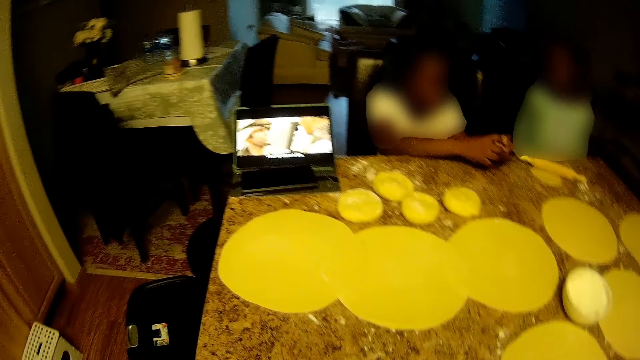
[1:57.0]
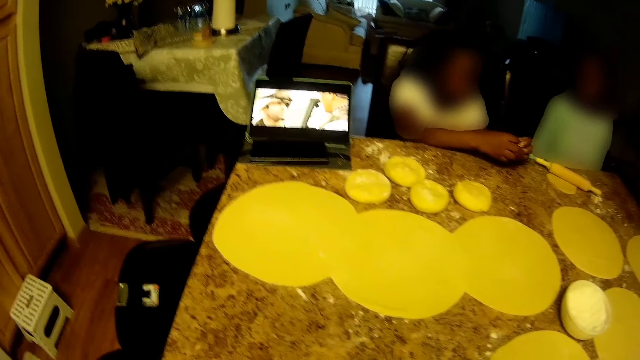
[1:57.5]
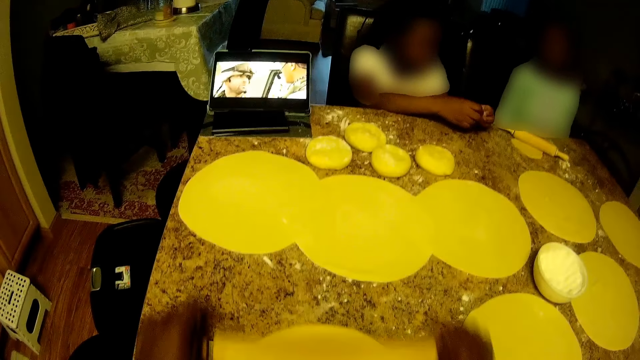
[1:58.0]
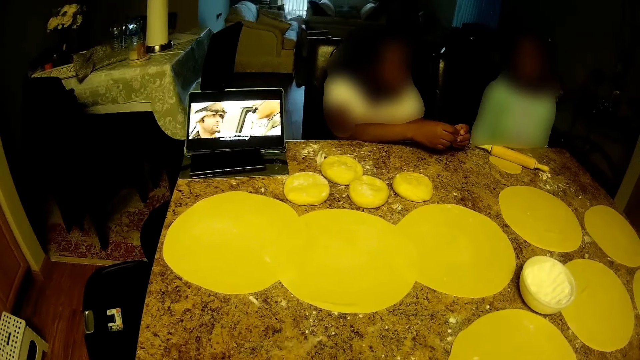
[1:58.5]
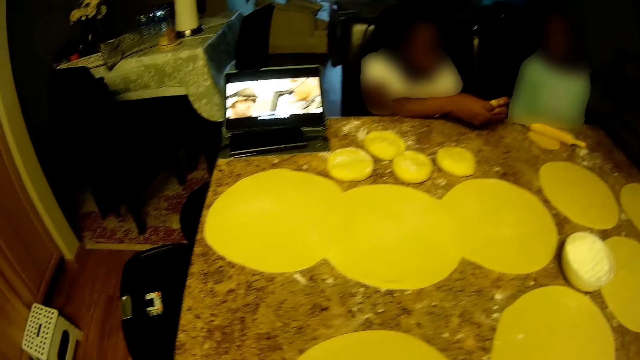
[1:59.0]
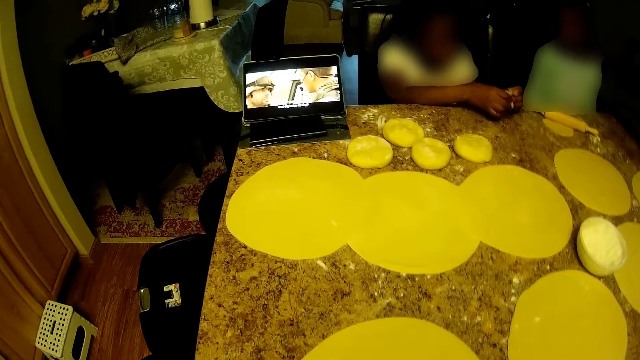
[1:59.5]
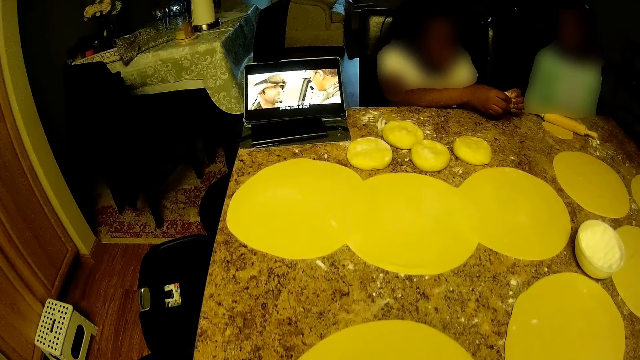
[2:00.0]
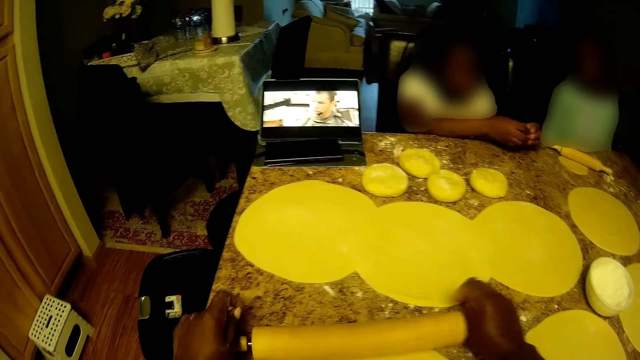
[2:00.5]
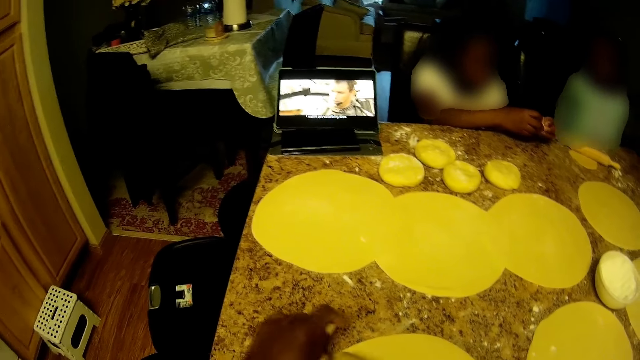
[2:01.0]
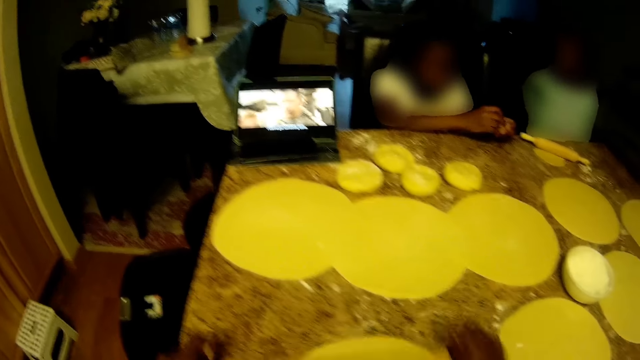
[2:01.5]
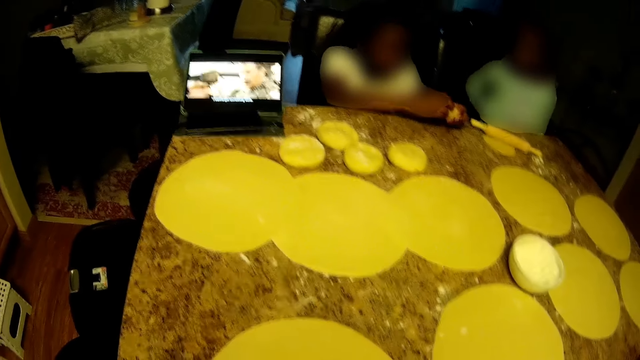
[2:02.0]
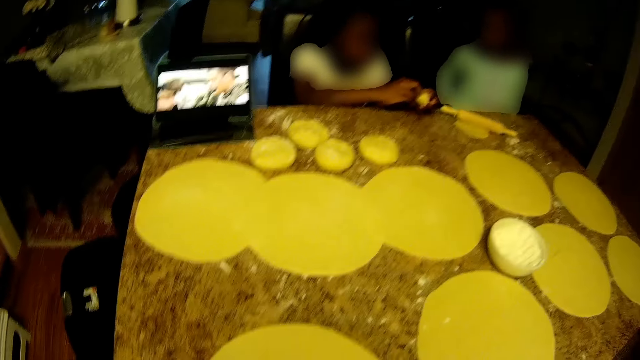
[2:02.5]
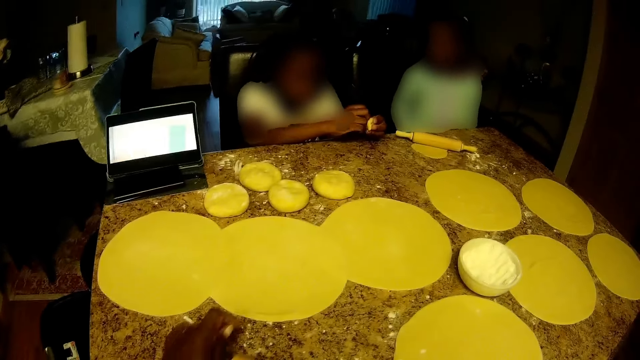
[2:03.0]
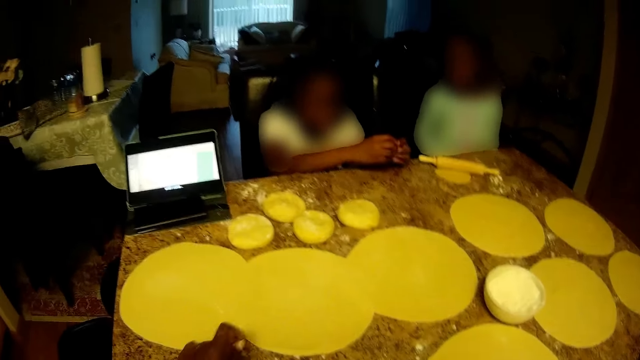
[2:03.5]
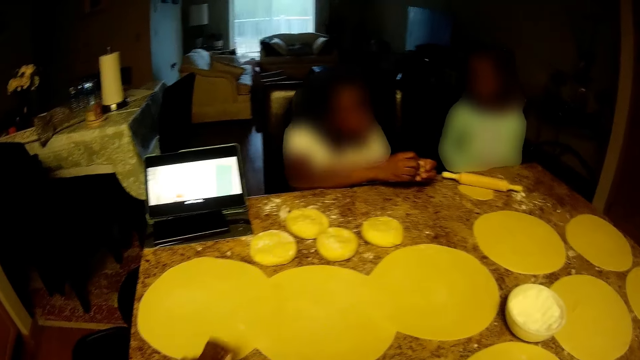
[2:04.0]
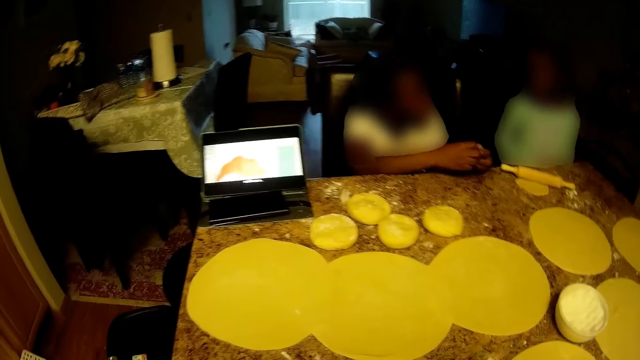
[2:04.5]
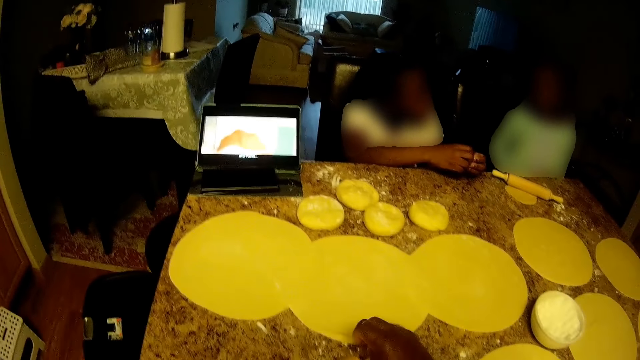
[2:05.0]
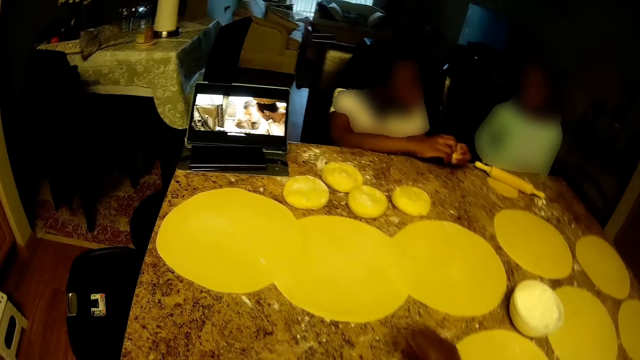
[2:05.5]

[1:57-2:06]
A child converses with another child.

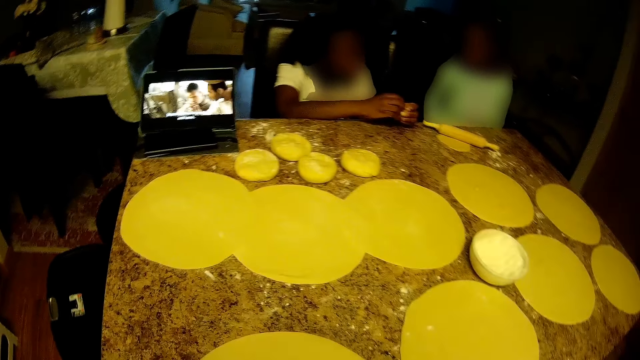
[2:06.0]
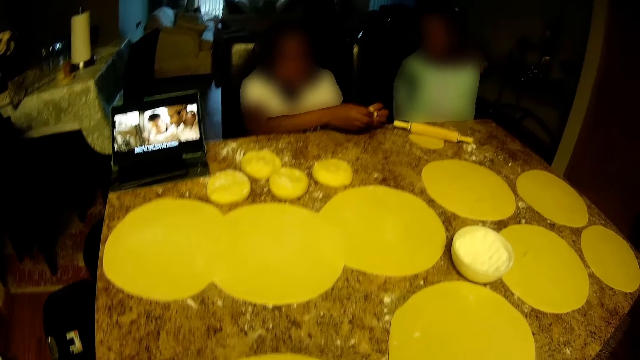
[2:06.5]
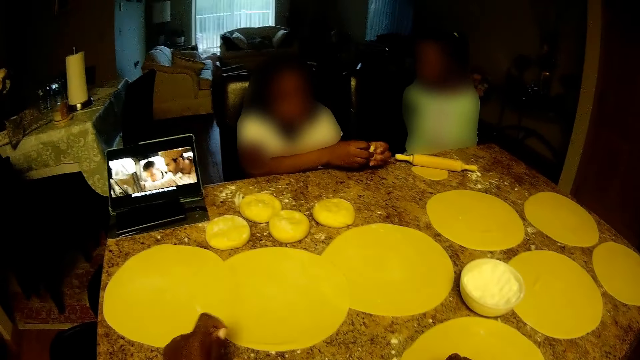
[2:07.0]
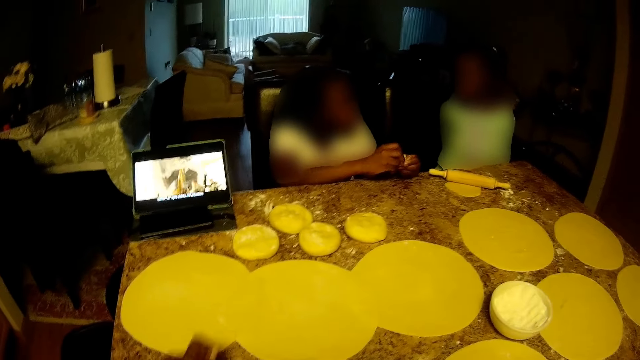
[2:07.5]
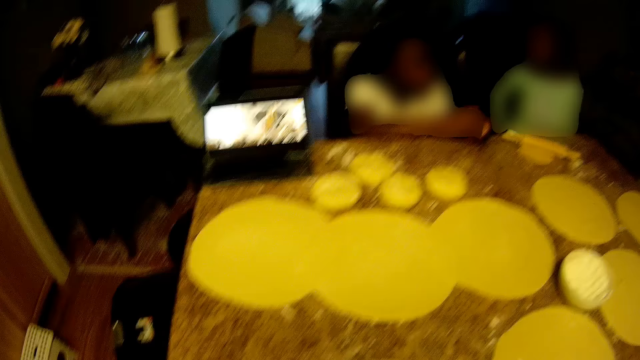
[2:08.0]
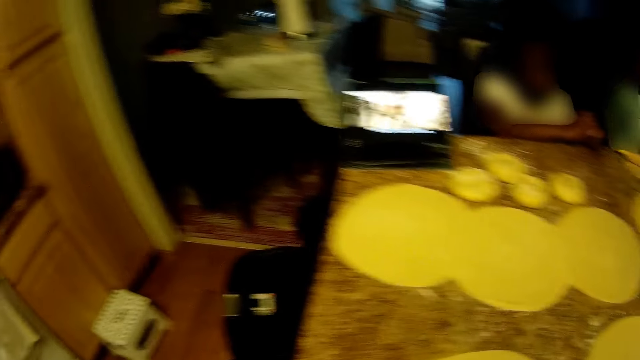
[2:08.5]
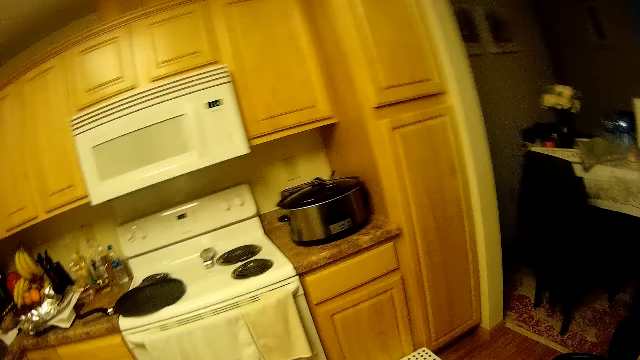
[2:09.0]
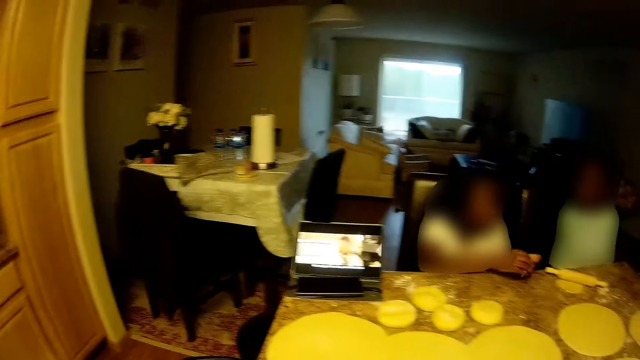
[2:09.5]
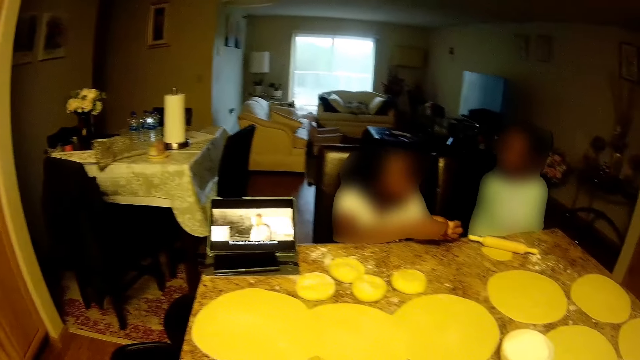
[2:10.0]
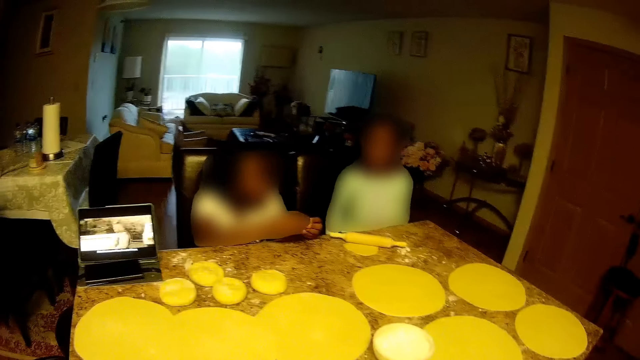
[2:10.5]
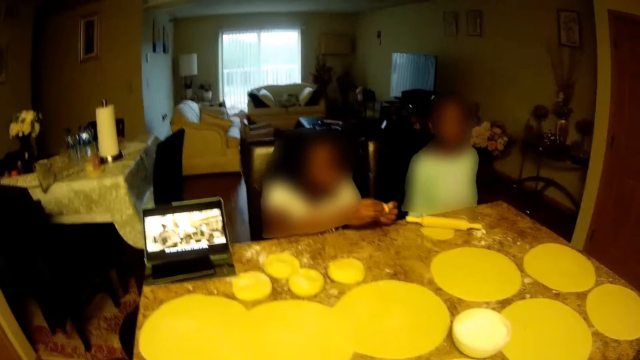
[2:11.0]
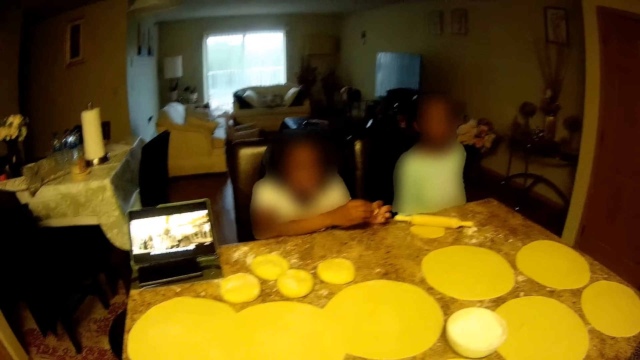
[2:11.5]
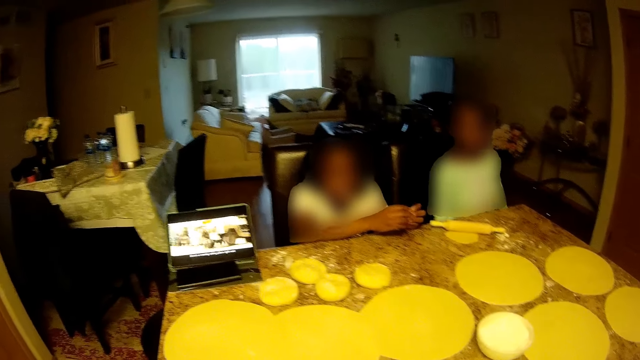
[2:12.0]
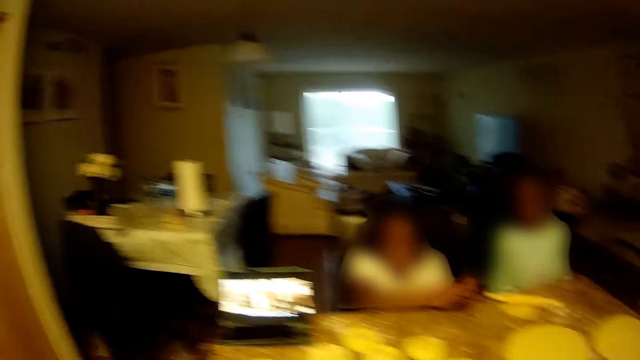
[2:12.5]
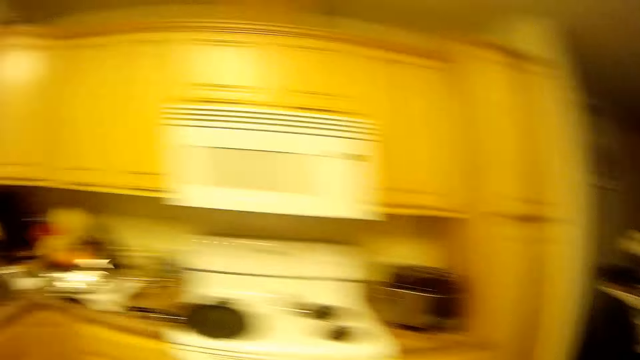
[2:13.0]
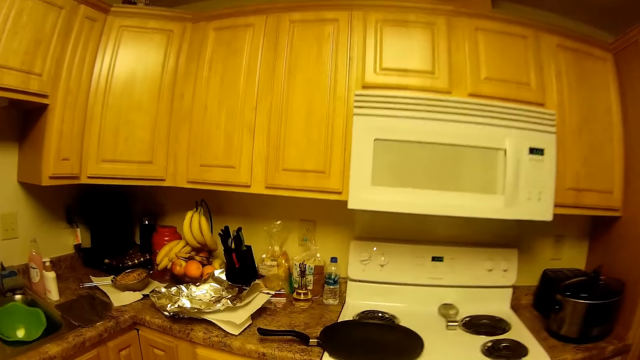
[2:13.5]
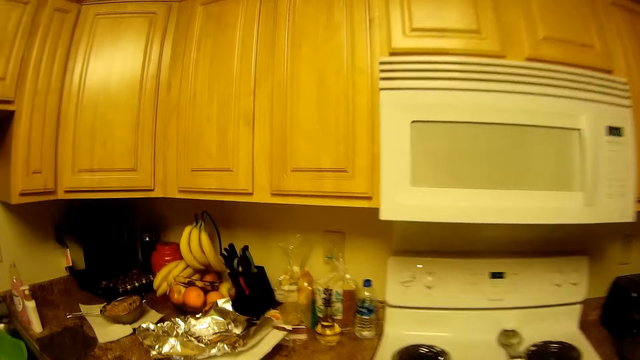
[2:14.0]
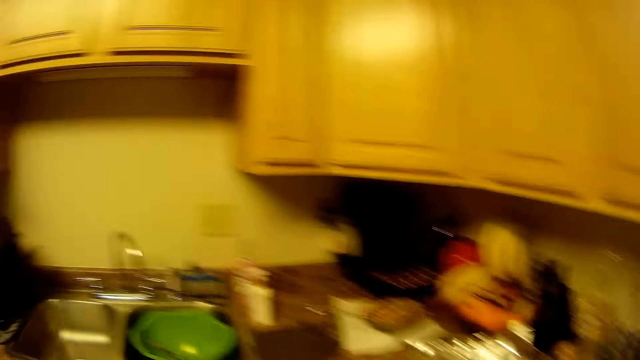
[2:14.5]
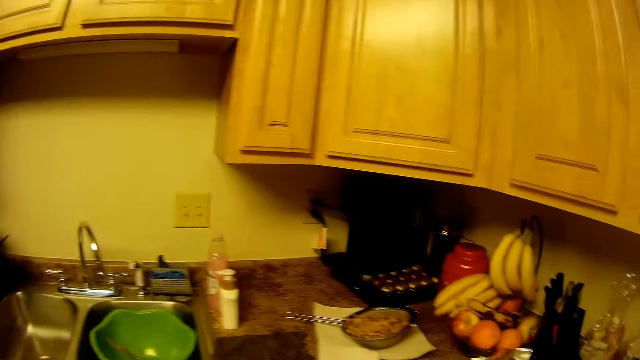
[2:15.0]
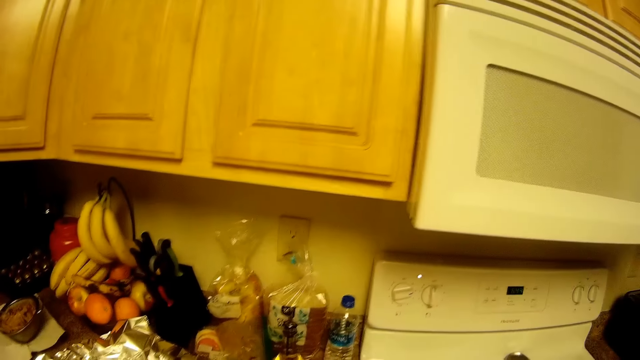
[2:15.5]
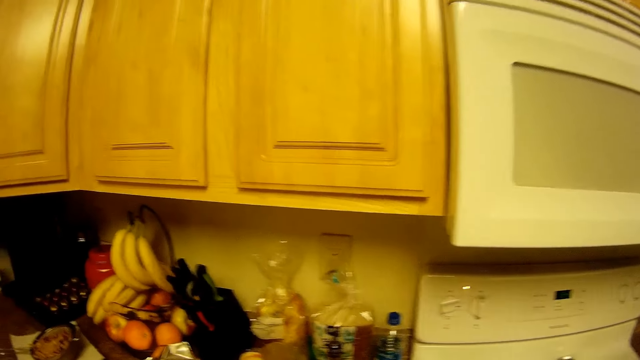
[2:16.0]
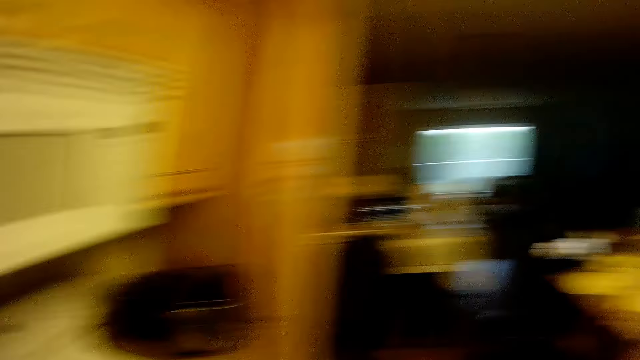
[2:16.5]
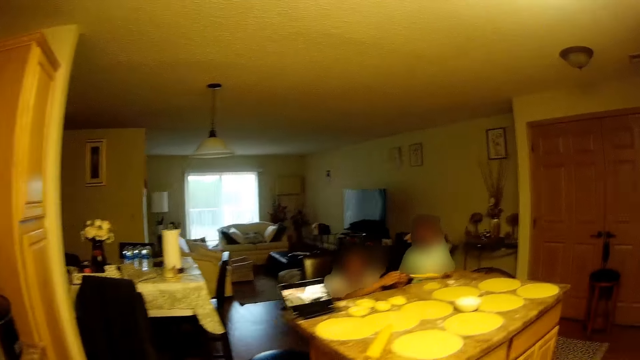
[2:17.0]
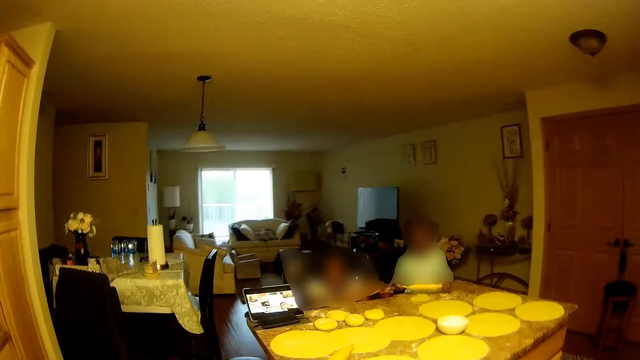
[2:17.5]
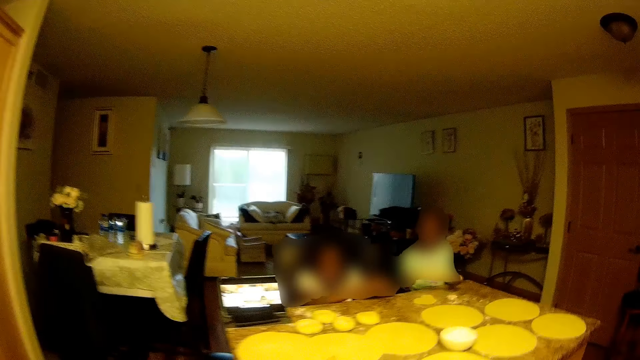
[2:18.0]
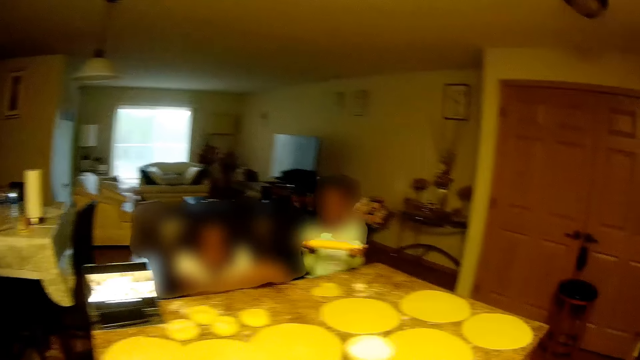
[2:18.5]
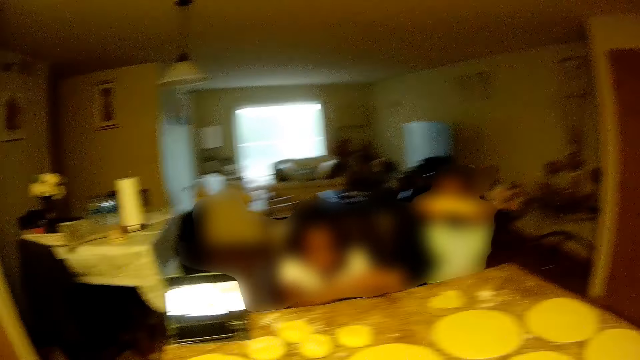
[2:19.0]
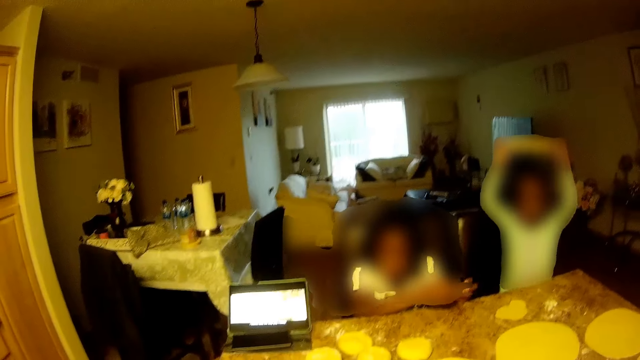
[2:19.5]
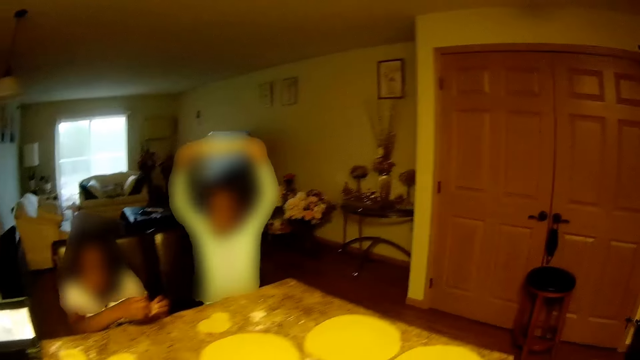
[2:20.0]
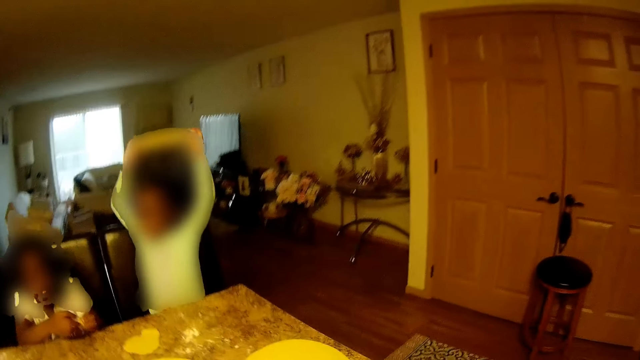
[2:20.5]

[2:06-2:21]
The camera wearer rolls the dough and looks around. They walk and look around. The child lifts the rolling pin with both hands.
